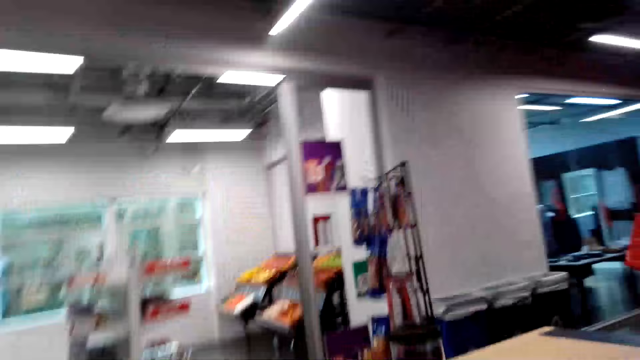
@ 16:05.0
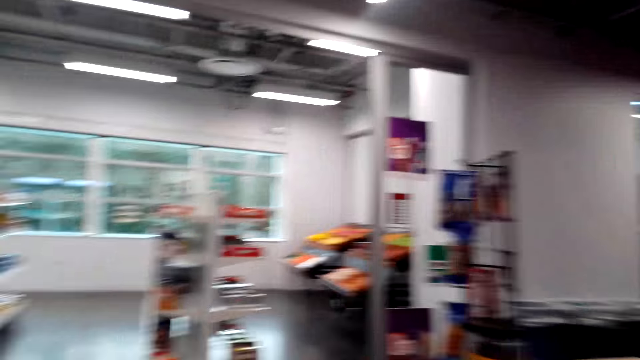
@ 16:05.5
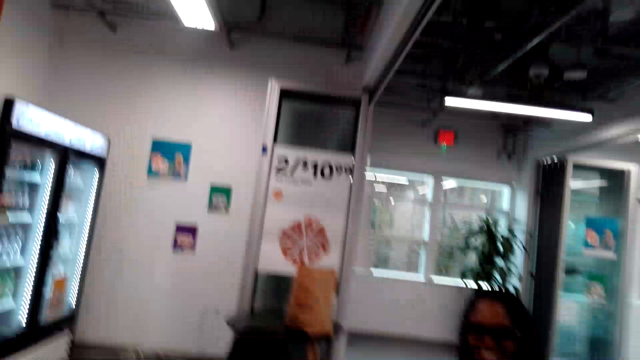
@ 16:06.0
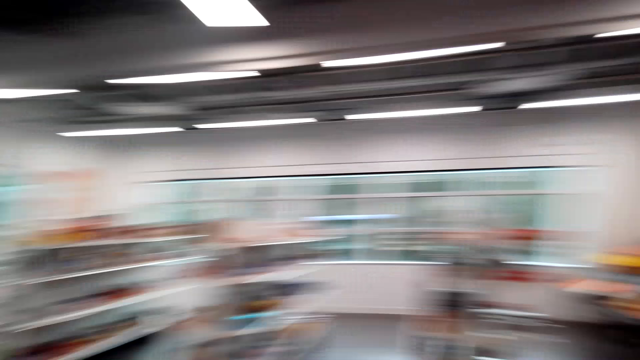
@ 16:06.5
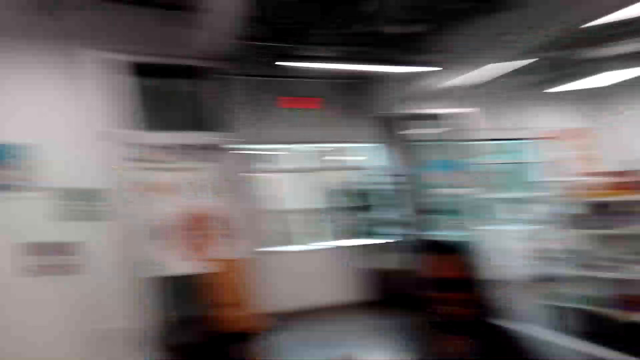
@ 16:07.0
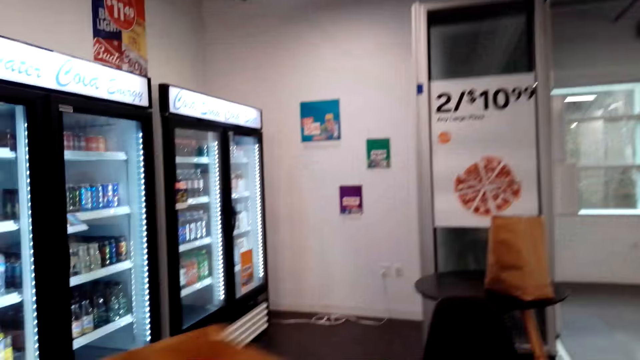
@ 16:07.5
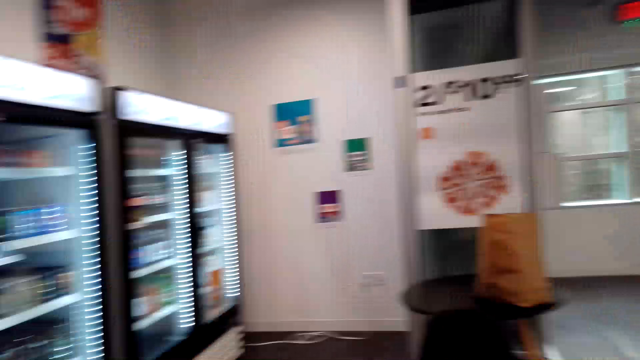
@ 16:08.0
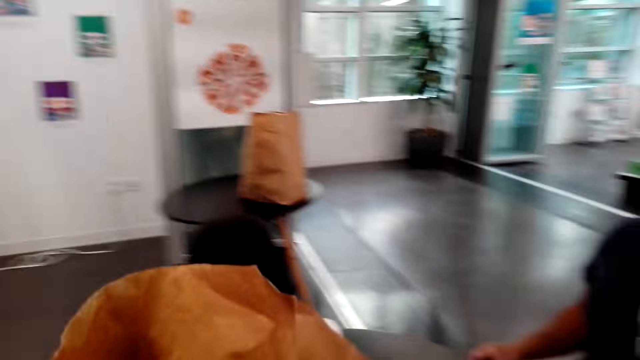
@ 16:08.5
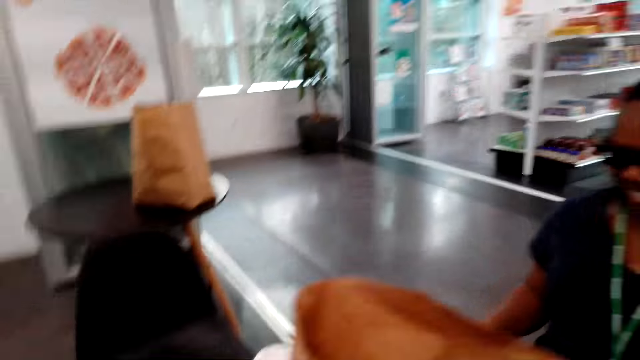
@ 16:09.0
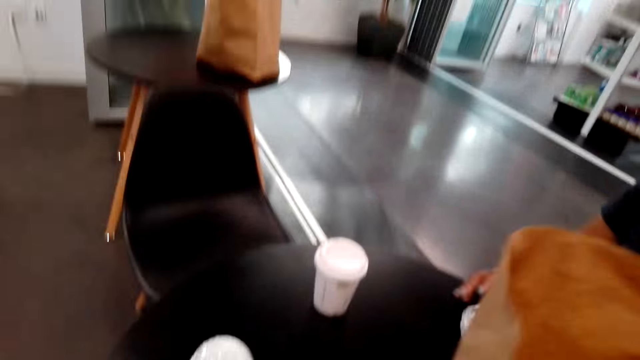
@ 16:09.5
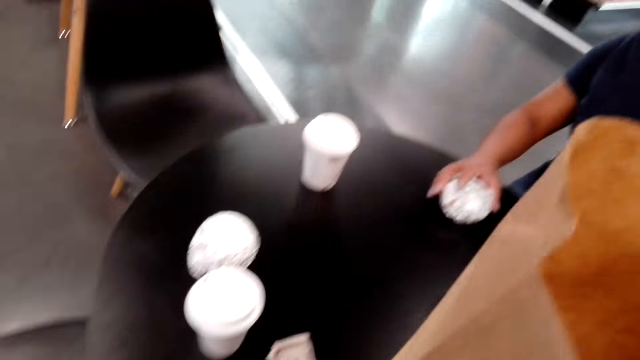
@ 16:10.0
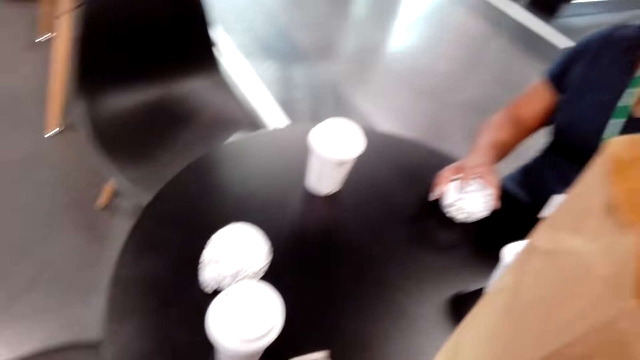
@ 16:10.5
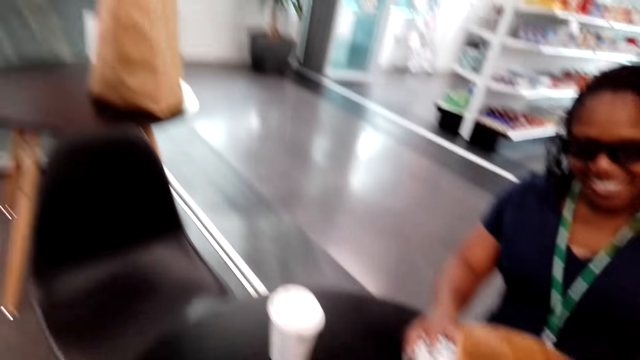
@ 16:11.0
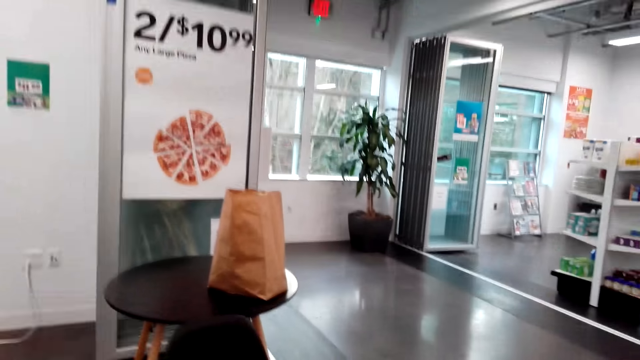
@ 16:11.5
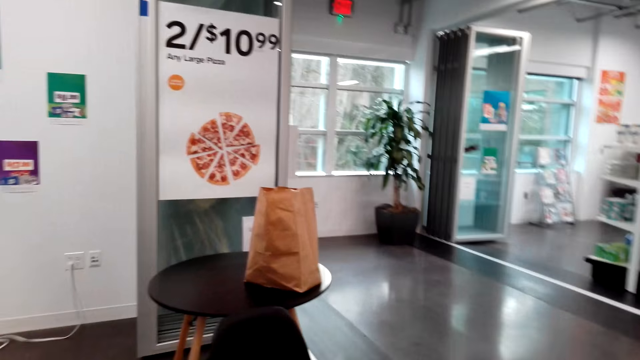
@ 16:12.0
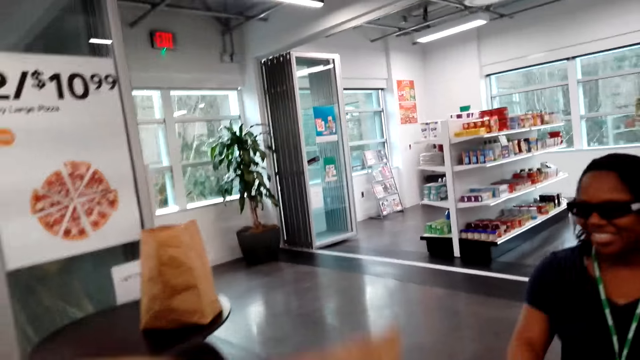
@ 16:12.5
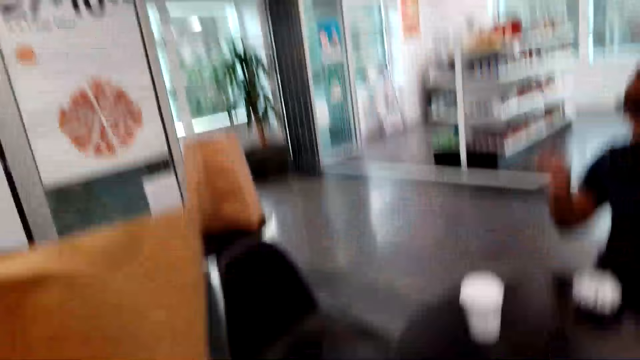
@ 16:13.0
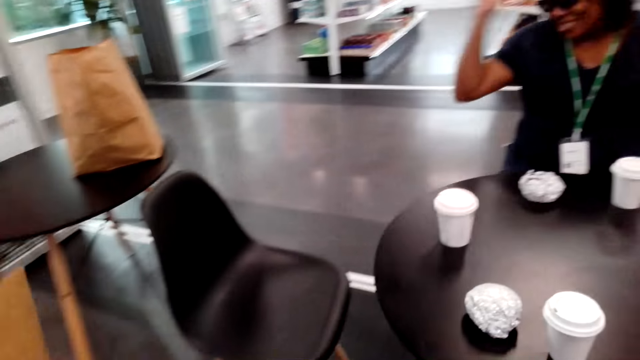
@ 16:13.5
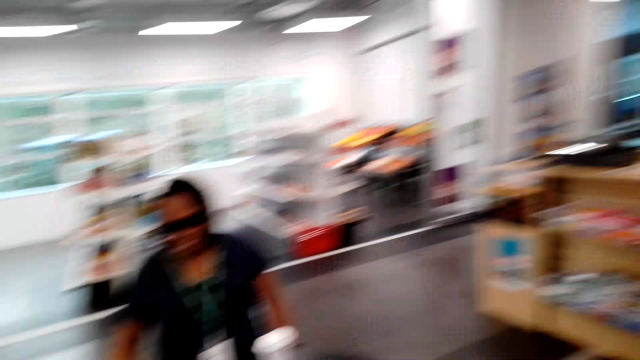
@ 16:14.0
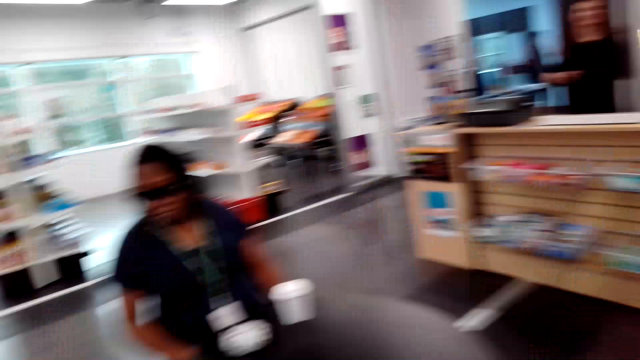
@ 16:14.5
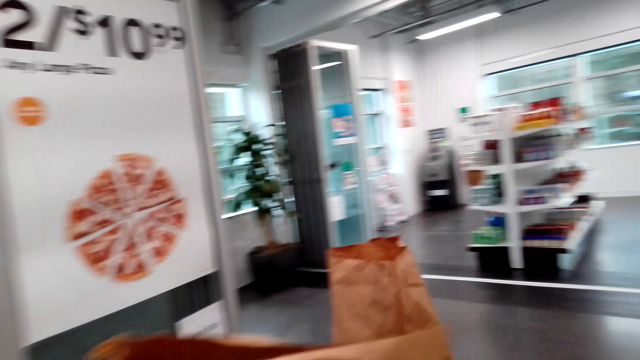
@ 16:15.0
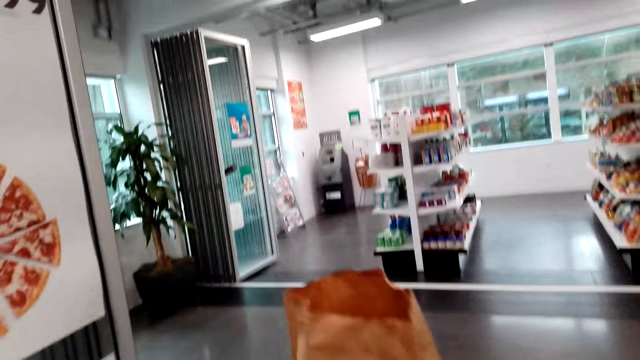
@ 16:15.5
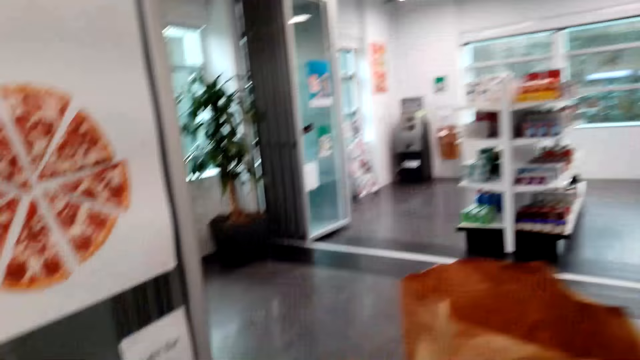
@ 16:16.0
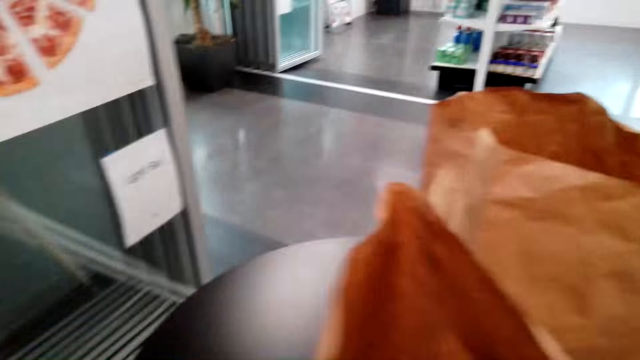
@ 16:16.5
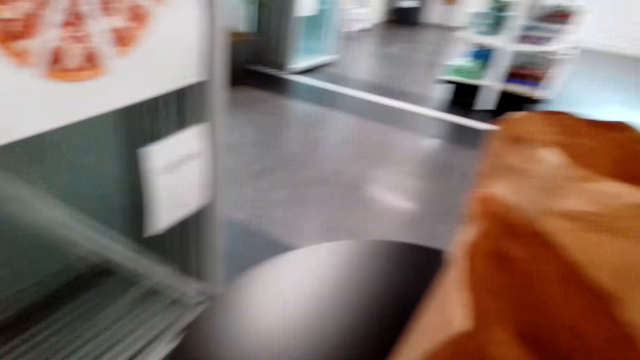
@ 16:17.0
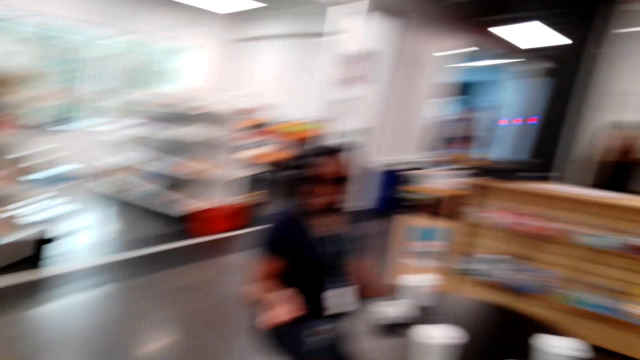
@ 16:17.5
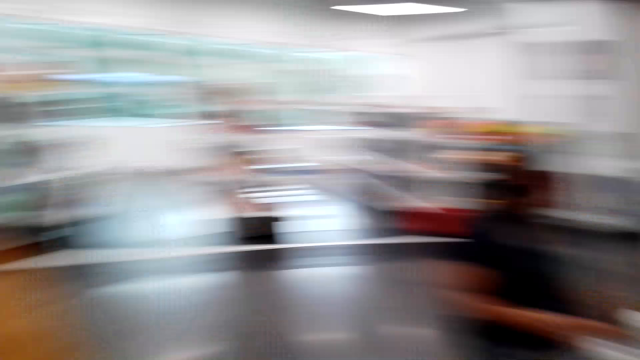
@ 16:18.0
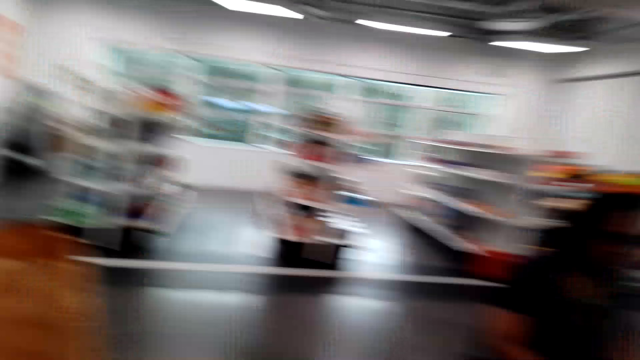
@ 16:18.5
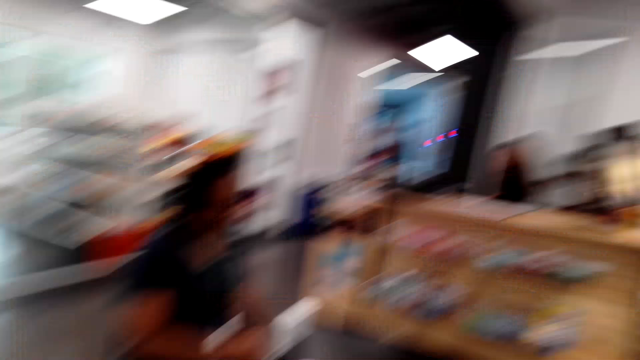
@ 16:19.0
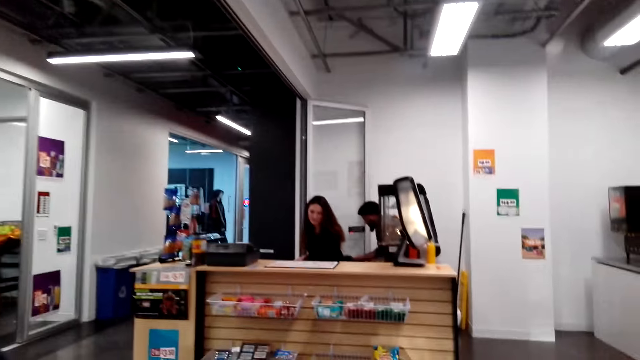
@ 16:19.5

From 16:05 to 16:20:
The camera wearer looks around, walks around, and puts the brown paper bag on the table. They pick up the brown paper bag, talk with the cashier, walk, and look around. They put the brown paper bag on the table, walk, and look around.

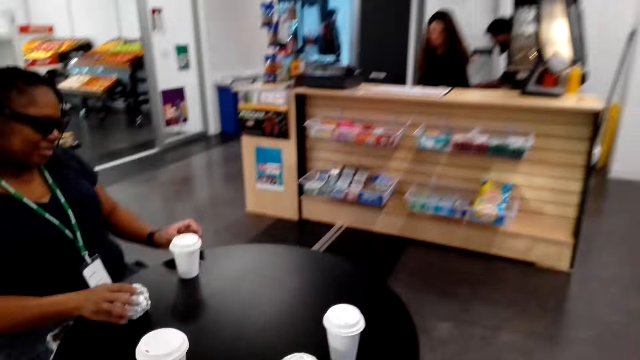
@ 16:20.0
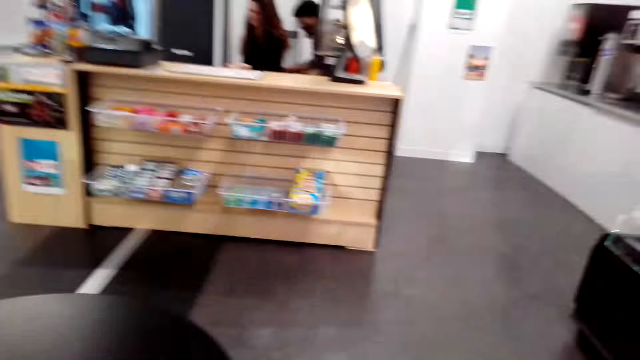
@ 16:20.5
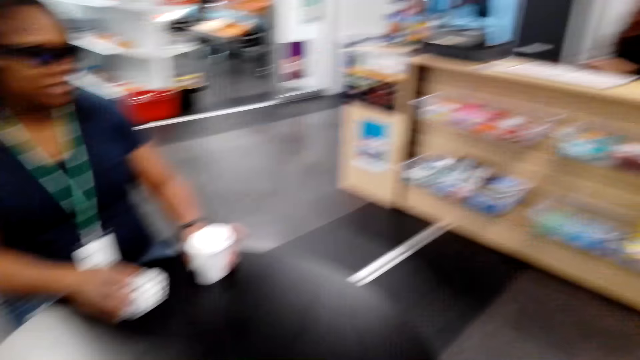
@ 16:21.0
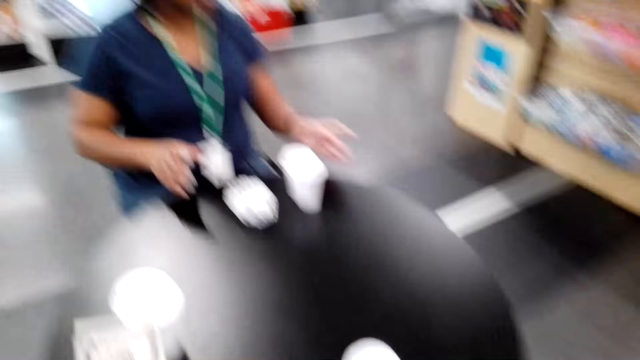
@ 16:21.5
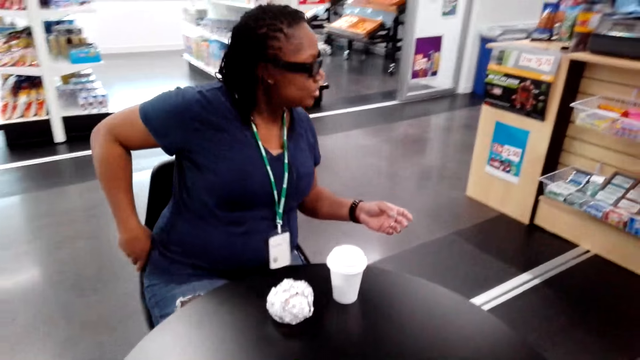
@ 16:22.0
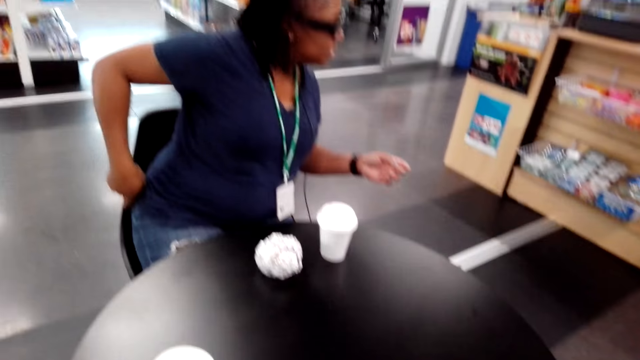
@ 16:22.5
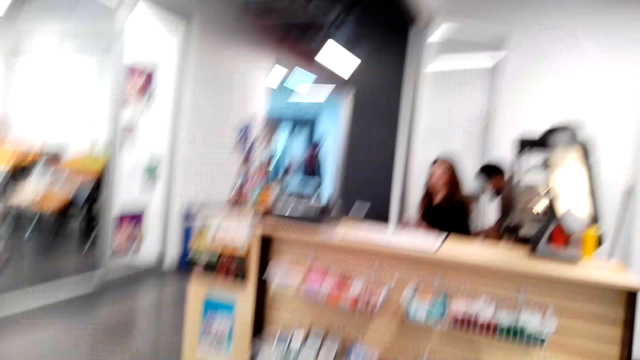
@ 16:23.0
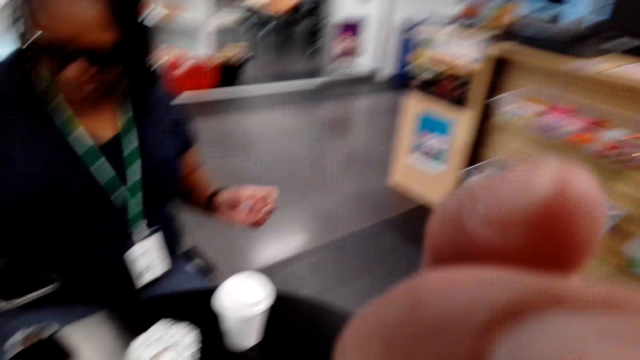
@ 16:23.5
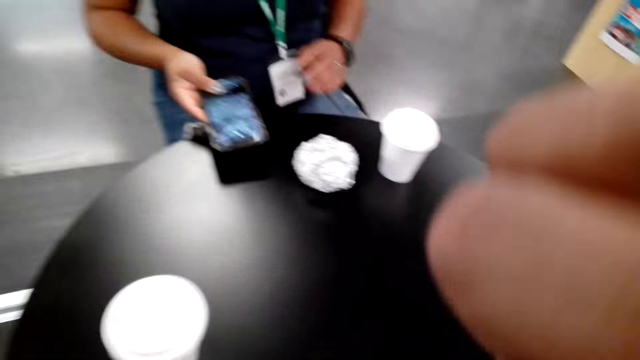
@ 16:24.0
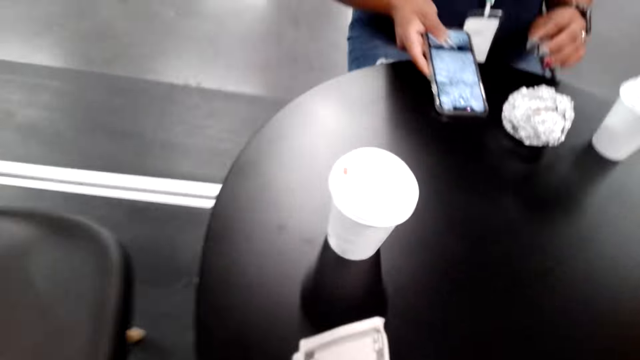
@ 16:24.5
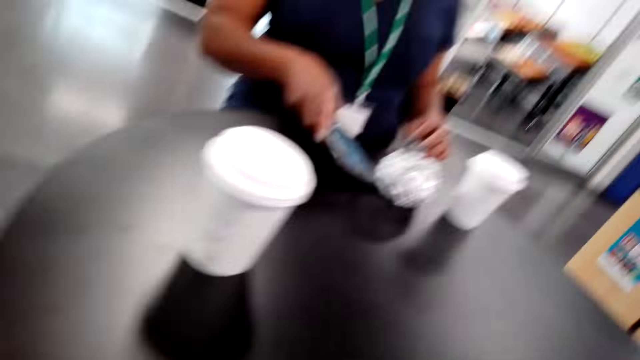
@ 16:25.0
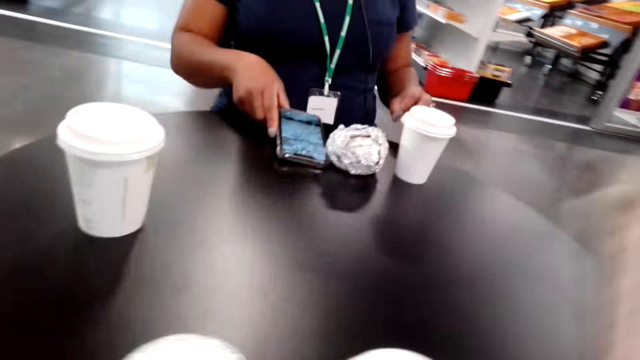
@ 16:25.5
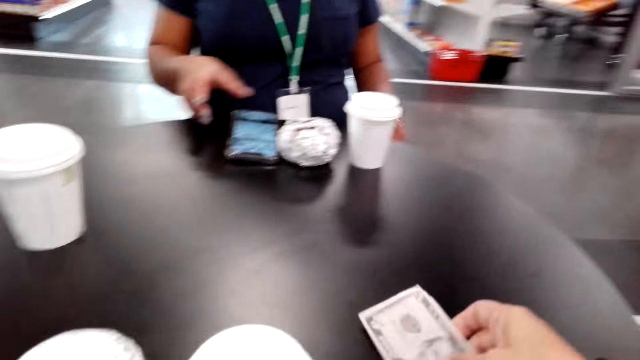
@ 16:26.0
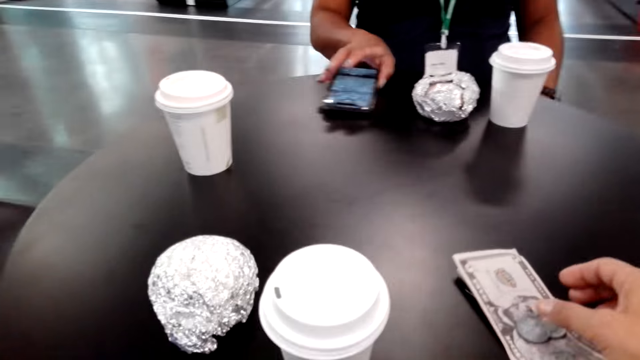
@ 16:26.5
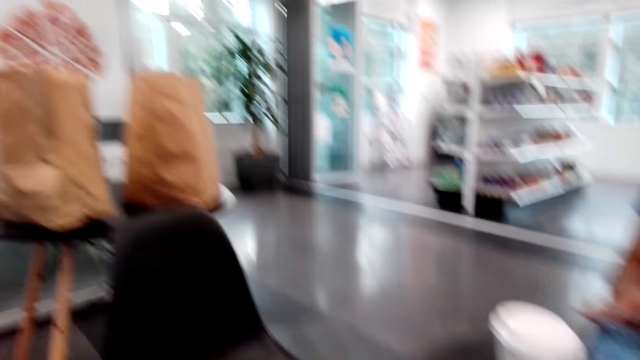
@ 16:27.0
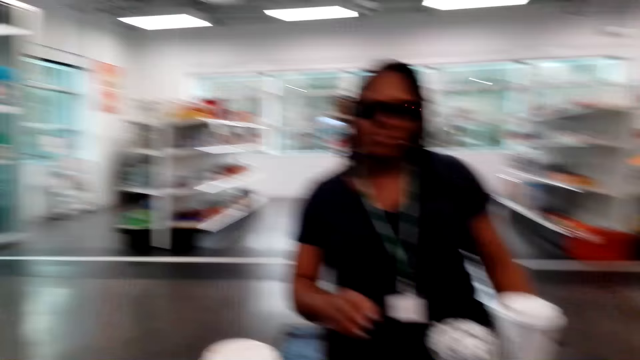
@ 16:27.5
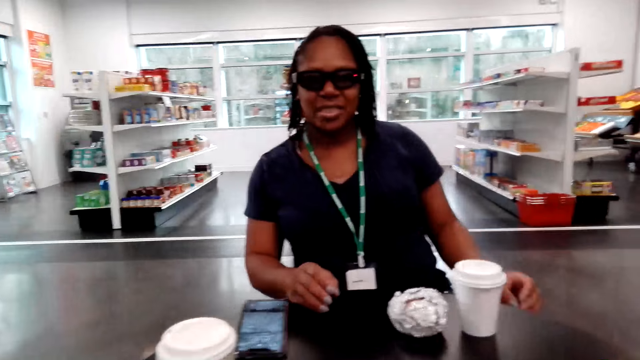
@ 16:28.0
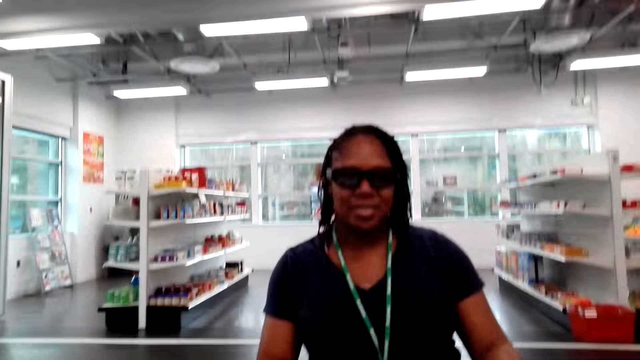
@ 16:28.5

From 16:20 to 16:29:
A woman removes a phone from her pocket and puts the phone on the table. The camera wearer puts money notes on the table and talks with the woman.
